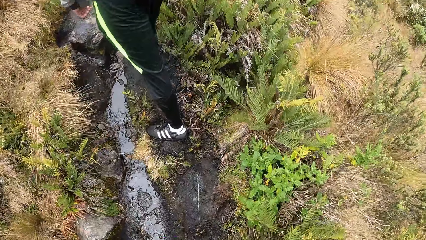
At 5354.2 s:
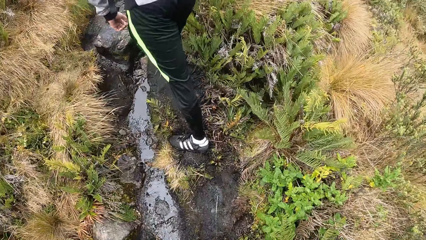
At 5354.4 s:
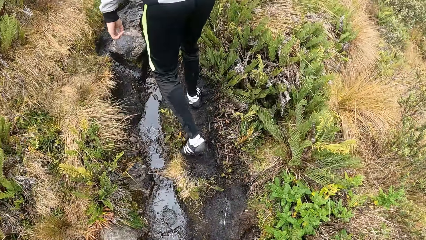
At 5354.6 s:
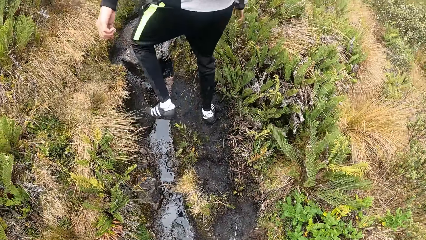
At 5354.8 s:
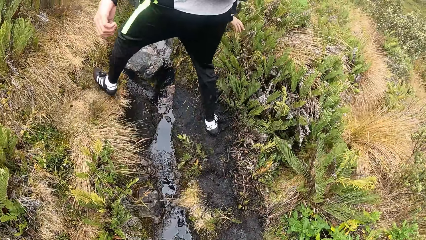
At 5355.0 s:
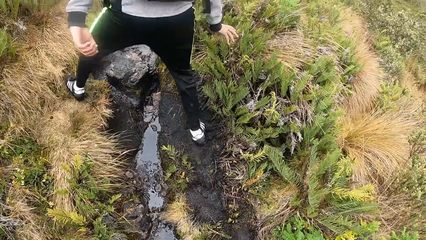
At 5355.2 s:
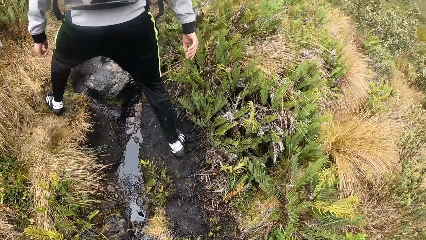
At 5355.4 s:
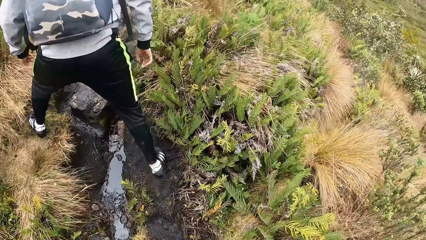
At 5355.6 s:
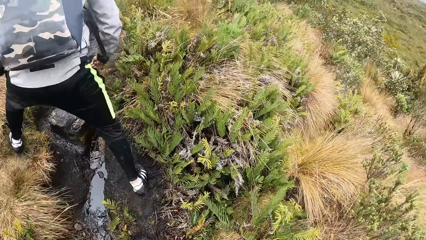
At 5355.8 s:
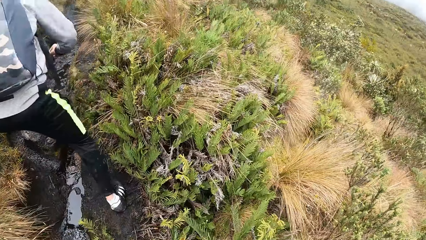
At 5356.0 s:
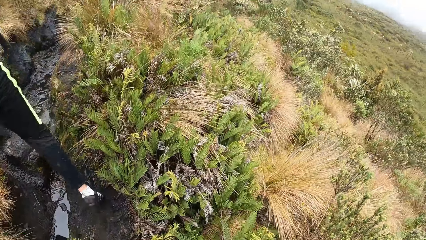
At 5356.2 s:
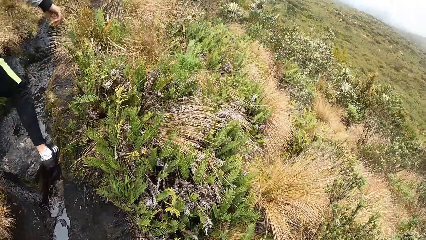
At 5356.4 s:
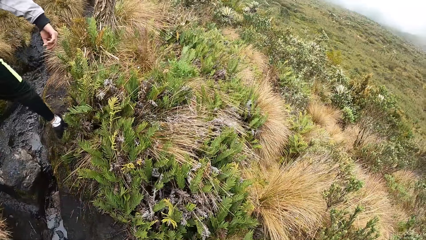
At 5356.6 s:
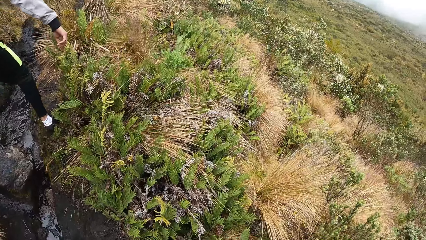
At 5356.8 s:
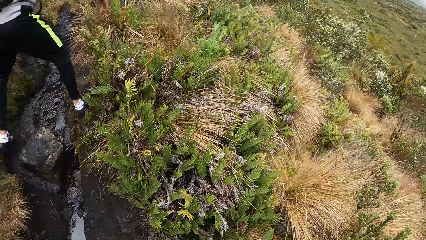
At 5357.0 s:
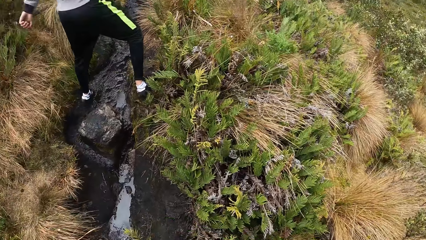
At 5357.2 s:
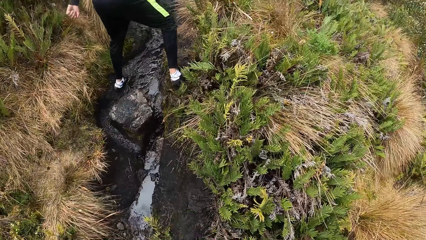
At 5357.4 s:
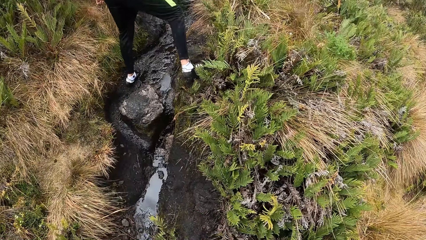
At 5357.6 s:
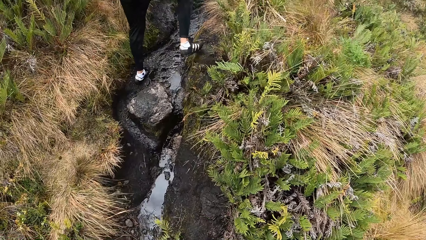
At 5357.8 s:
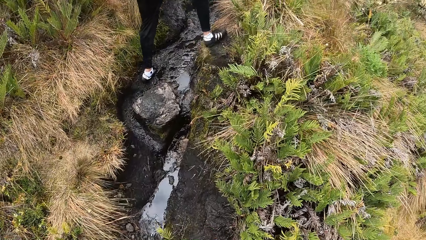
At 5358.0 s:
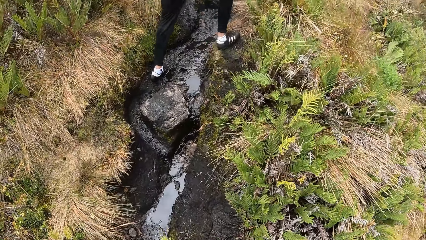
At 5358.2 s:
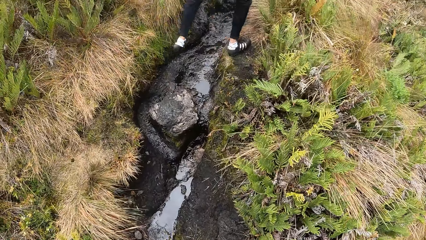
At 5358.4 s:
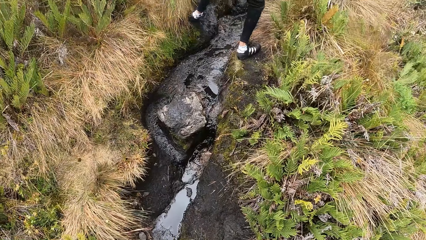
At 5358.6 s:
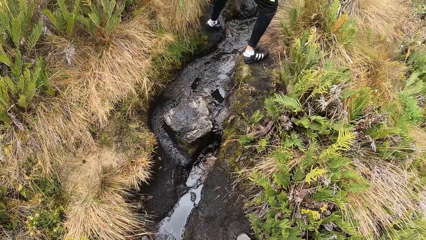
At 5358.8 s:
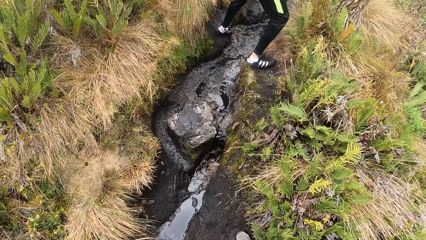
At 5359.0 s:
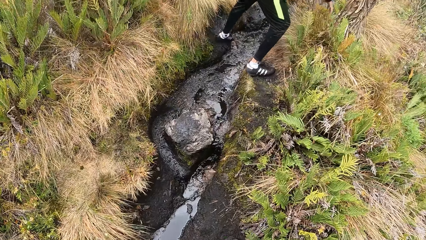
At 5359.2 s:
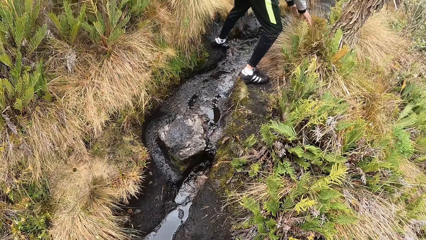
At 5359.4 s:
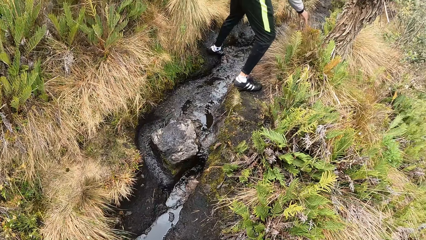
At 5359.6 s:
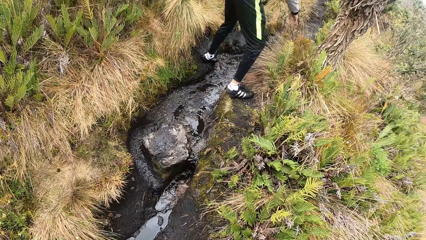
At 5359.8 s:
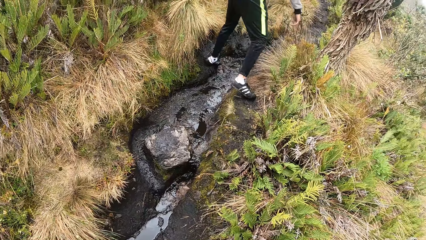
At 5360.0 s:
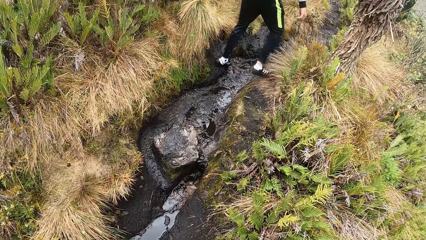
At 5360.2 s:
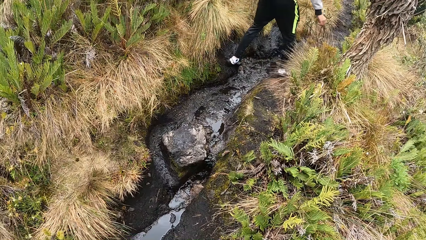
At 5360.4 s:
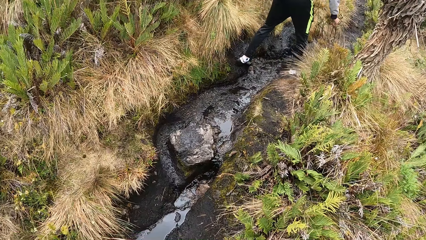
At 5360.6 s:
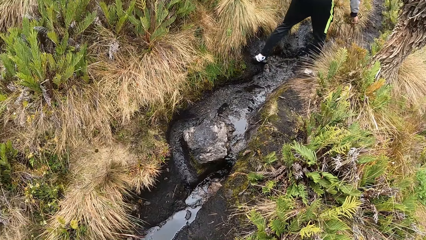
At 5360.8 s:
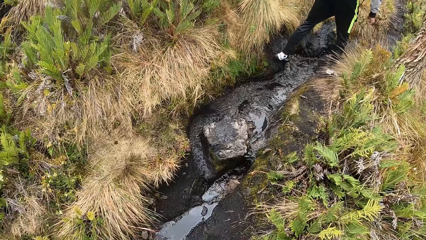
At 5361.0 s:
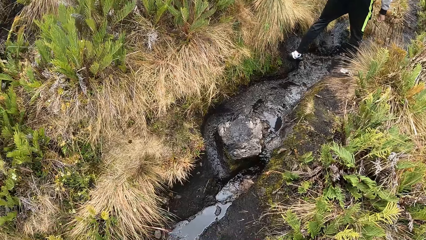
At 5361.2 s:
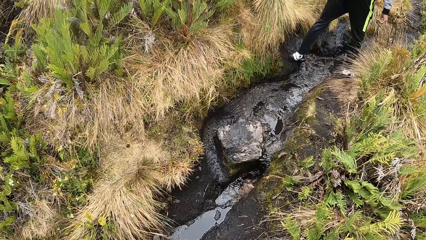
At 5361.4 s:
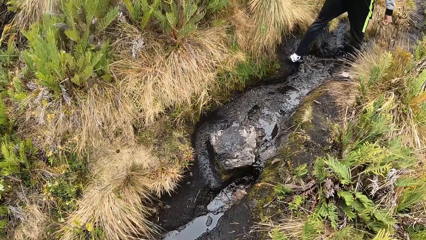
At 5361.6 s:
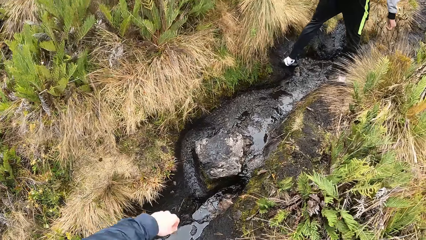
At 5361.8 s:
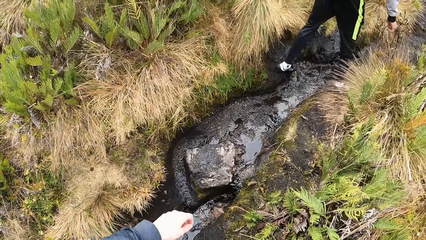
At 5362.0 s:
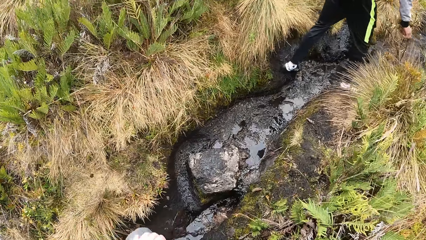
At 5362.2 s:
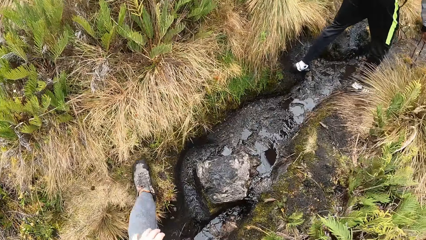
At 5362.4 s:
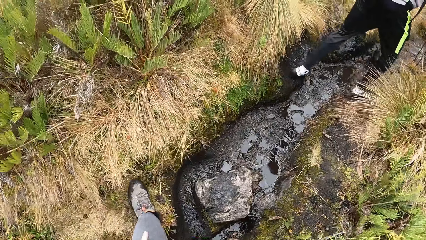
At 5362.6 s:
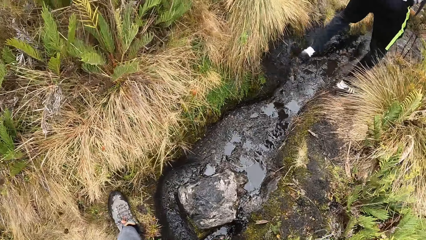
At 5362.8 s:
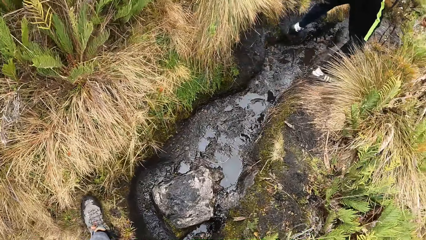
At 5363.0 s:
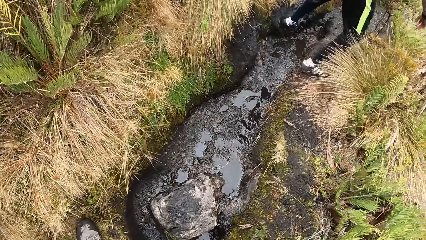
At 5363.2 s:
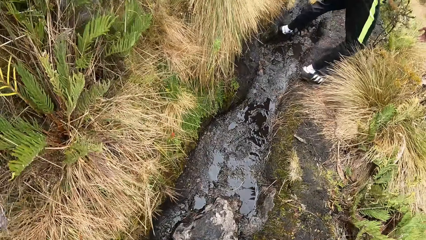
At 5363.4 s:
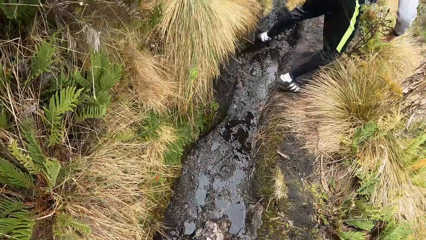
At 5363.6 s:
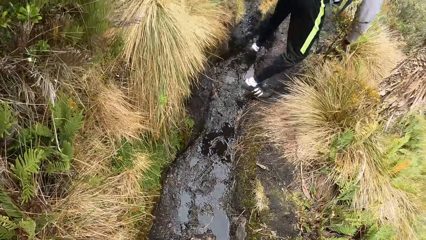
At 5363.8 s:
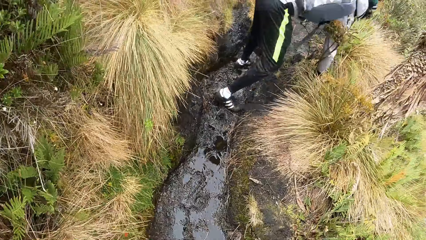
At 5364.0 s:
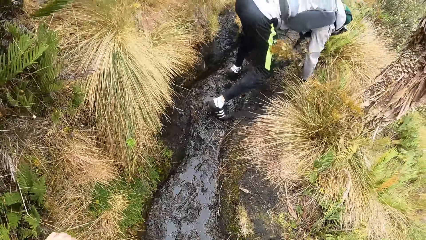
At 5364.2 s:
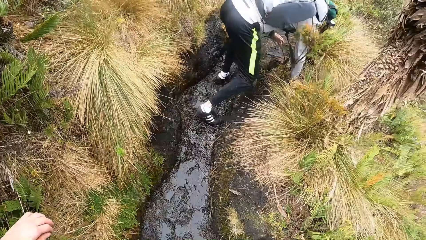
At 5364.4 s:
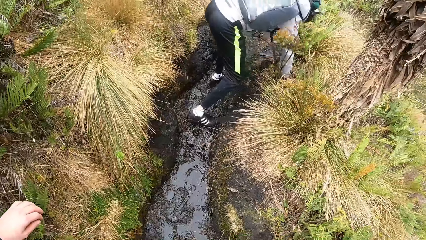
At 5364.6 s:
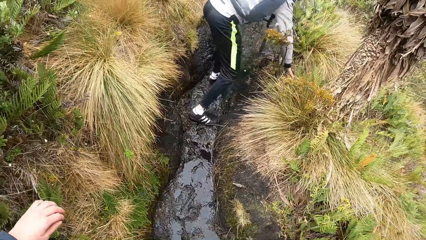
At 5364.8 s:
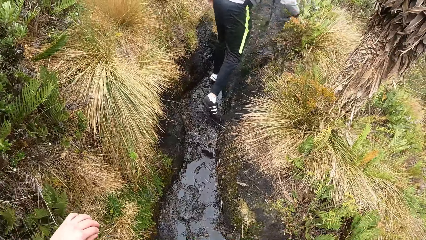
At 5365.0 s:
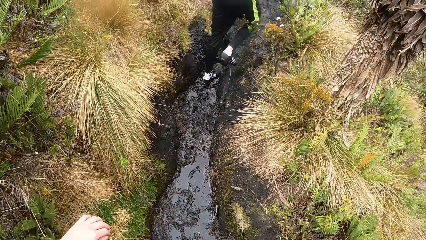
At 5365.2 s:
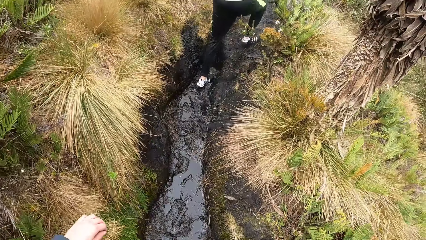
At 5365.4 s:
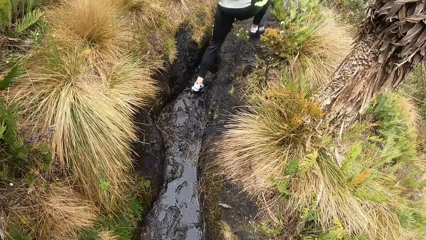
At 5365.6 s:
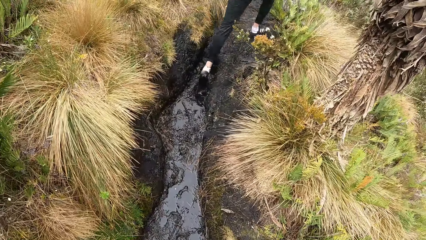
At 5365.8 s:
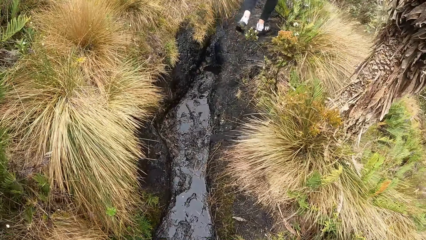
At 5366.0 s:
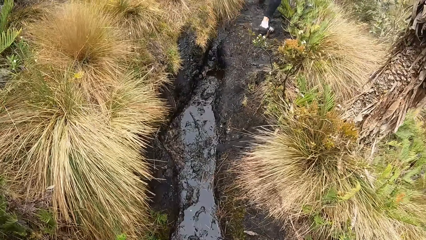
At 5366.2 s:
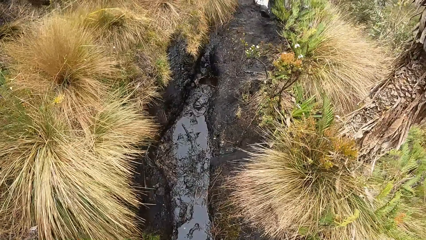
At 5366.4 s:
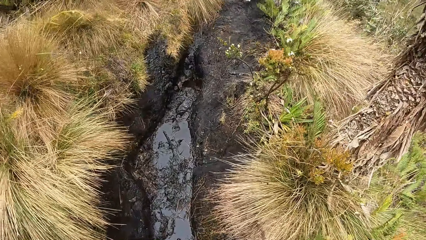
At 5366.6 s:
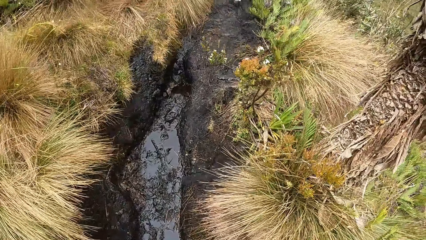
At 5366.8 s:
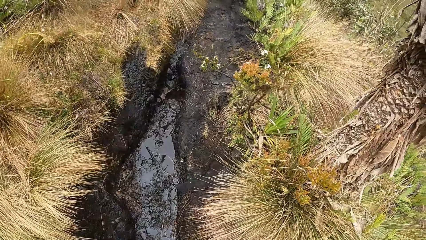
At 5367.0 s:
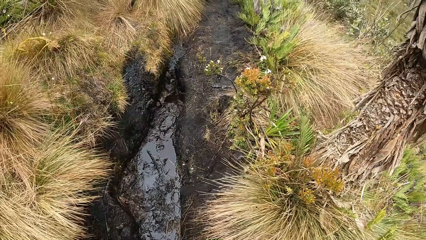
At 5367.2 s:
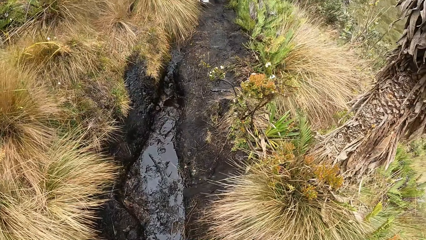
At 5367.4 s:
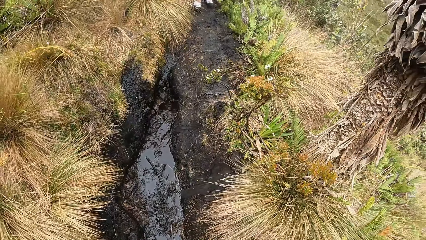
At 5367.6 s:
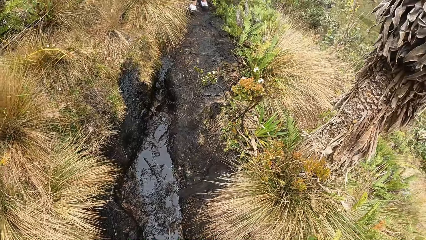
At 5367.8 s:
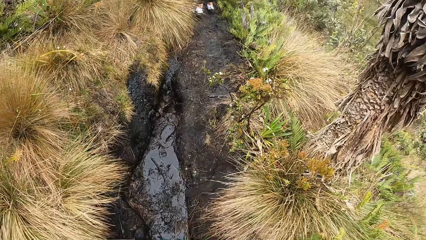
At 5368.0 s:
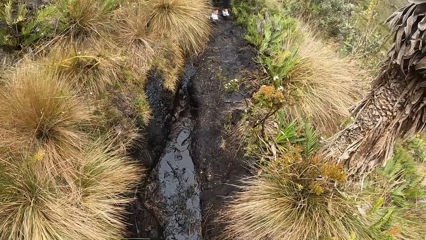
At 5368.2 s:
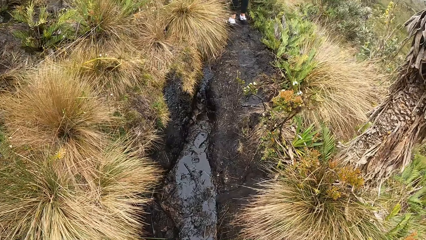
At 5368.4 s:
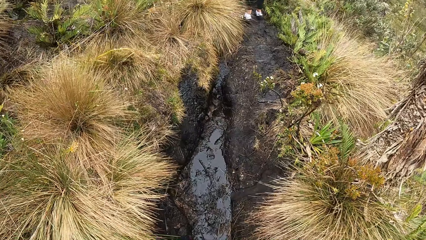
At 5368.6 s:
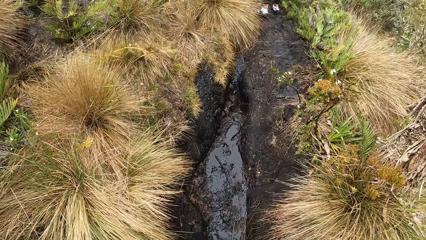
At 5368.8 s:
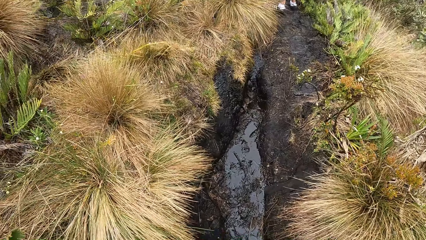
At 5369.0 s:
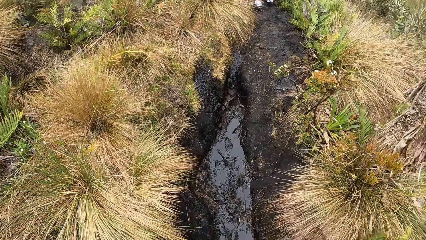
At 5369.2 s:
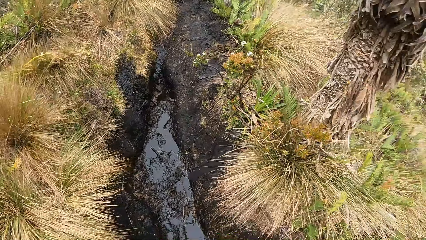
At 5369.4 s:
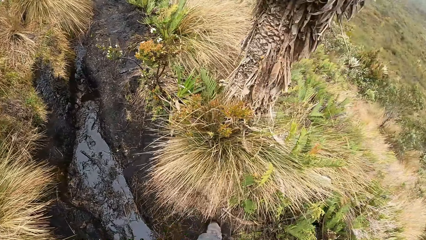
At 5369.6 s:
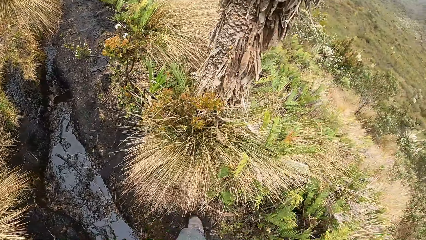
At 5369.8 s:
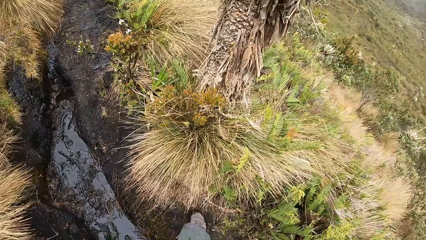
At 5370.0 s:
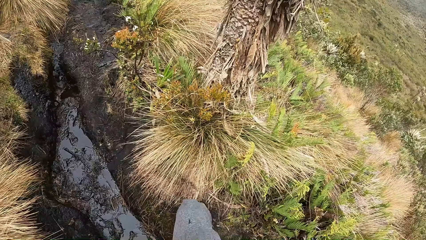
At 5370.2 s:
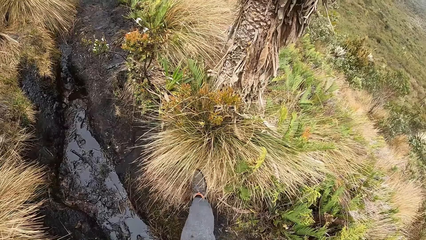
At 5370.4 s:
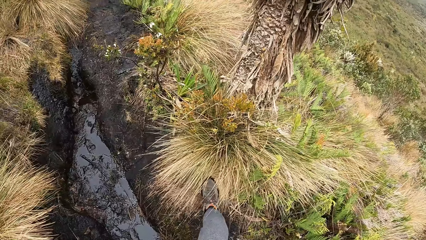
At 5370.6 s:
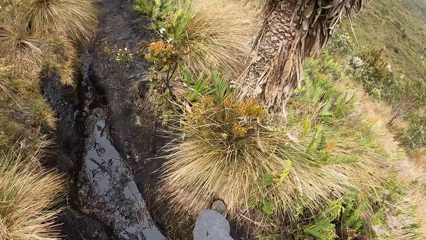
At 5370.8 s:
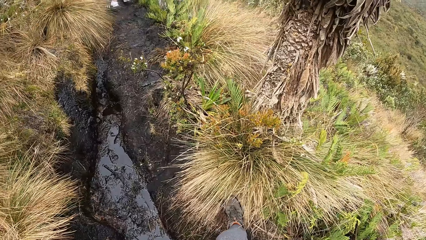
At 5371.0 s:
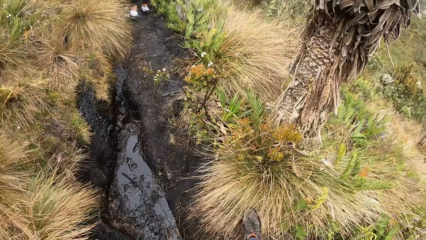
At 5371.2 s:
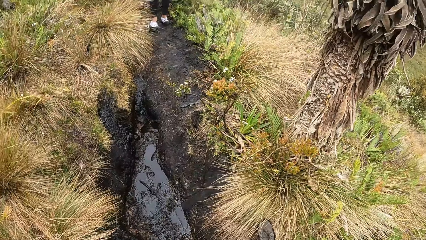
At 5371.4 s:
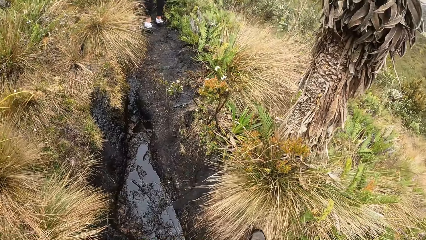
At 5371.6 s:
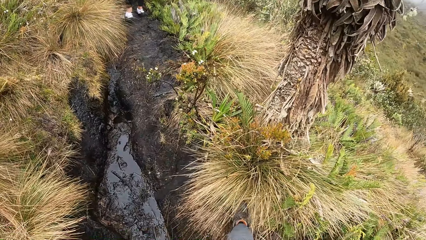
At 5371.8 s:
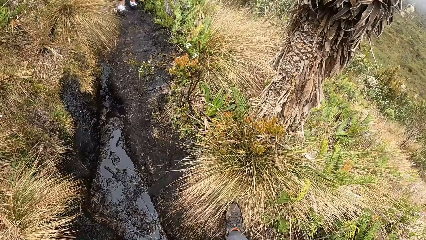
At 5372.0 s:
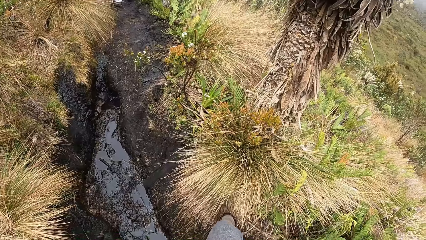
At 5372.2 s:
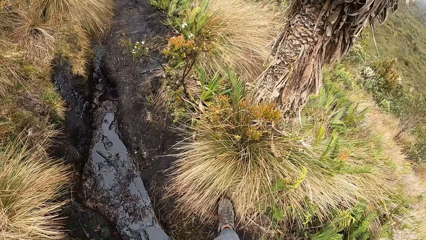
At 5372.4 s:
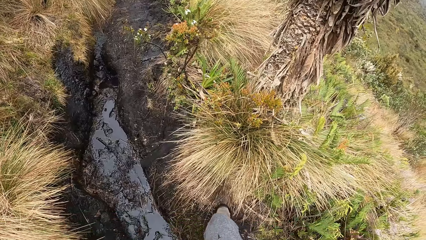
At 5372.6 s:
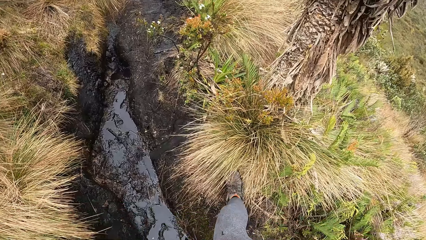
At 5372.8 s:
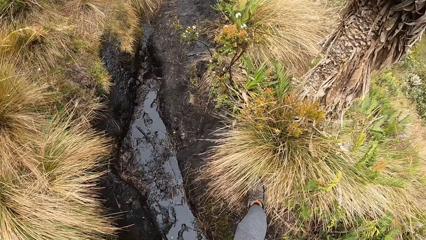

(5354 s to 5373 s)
The camera wearer looks around. They climb a mountain. A person falls on the ground. The person climbs the mountain. The camera wearer looks around. They rub the right leg on the grass.
